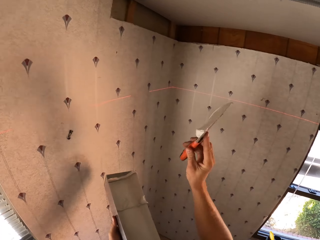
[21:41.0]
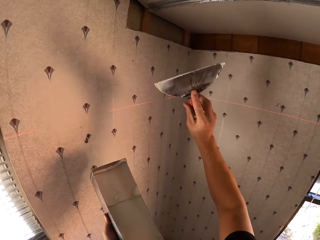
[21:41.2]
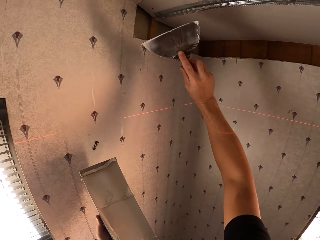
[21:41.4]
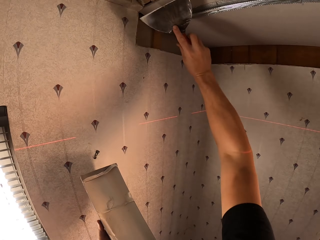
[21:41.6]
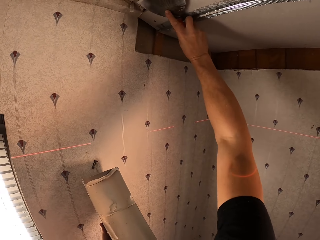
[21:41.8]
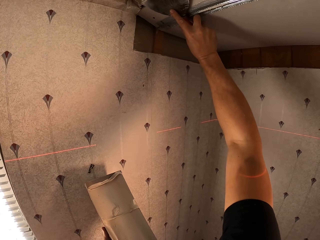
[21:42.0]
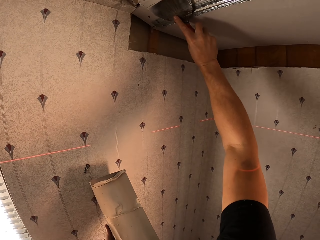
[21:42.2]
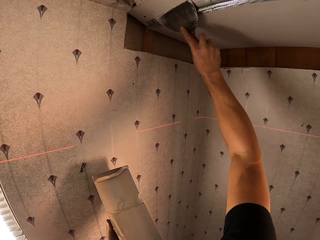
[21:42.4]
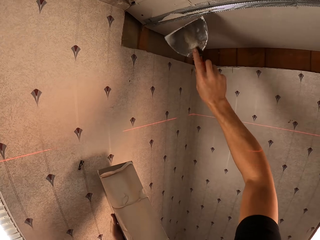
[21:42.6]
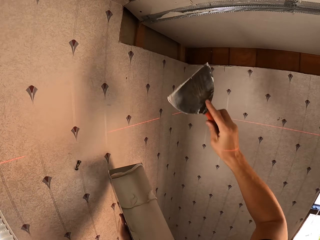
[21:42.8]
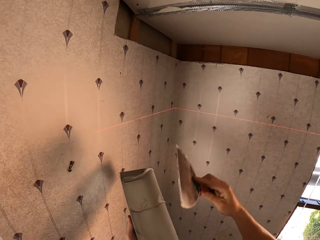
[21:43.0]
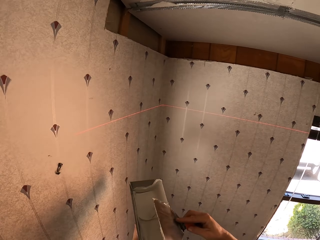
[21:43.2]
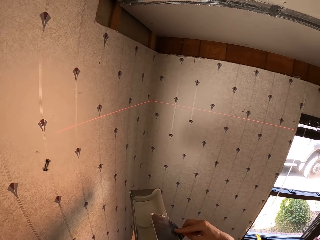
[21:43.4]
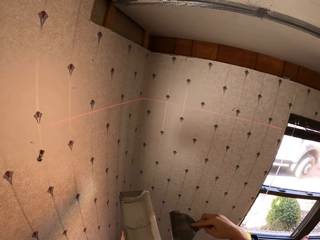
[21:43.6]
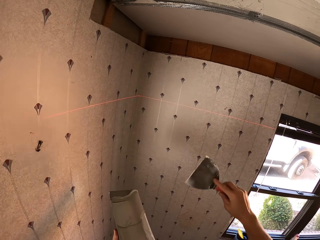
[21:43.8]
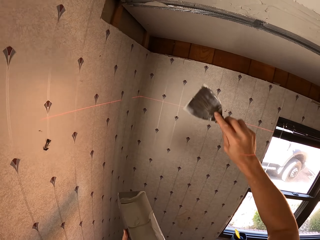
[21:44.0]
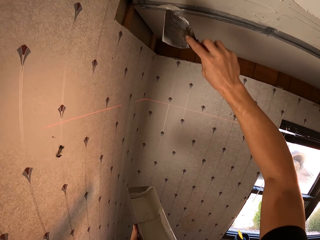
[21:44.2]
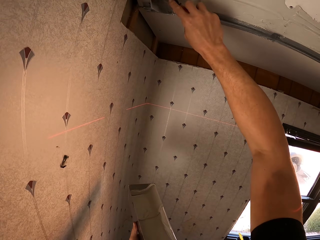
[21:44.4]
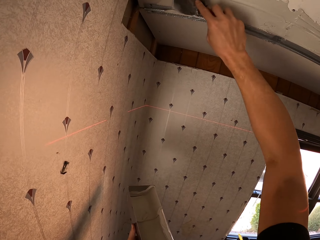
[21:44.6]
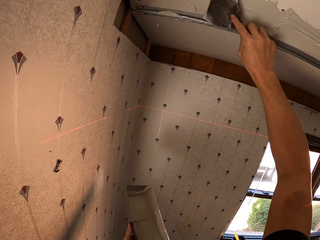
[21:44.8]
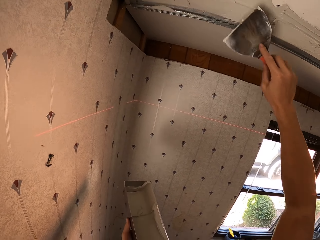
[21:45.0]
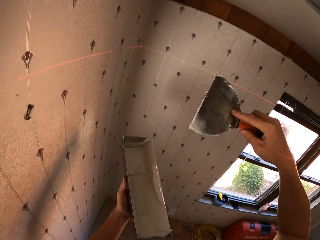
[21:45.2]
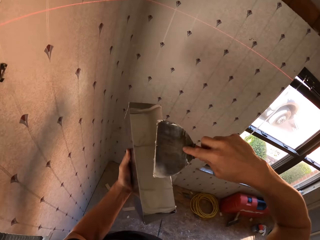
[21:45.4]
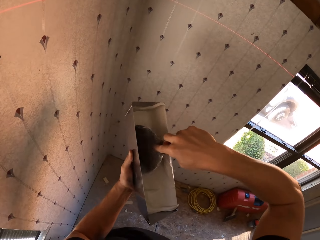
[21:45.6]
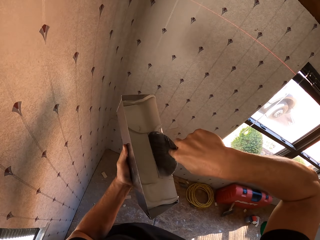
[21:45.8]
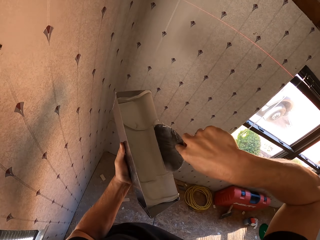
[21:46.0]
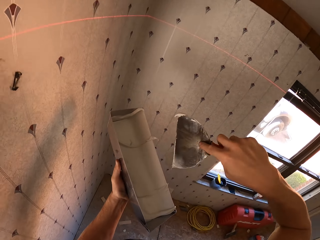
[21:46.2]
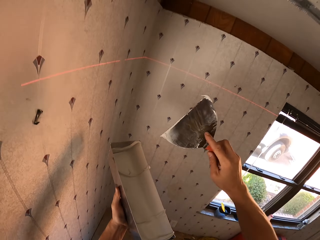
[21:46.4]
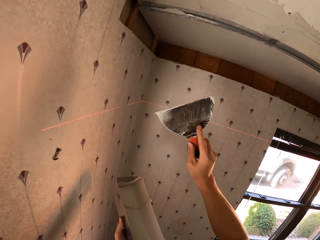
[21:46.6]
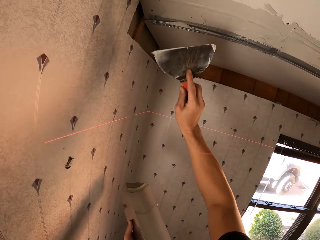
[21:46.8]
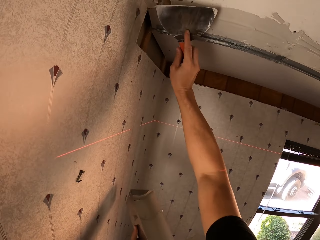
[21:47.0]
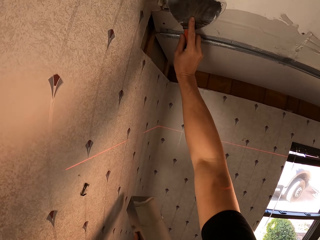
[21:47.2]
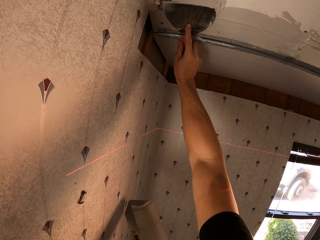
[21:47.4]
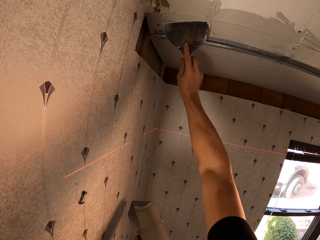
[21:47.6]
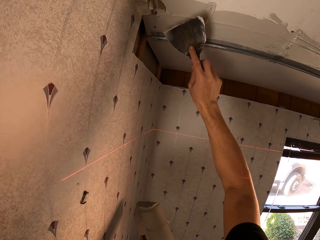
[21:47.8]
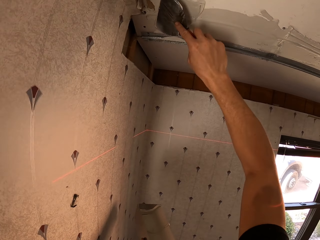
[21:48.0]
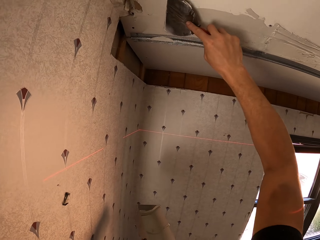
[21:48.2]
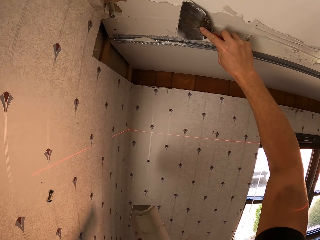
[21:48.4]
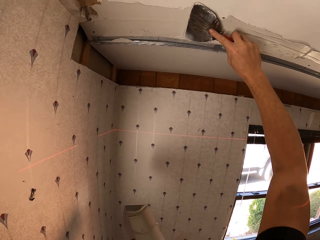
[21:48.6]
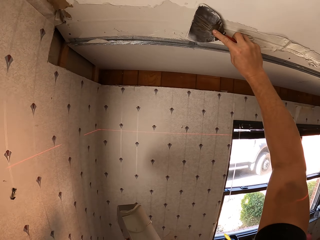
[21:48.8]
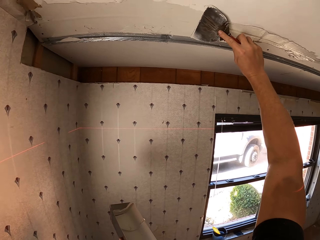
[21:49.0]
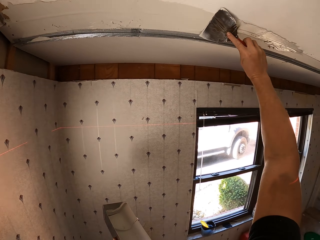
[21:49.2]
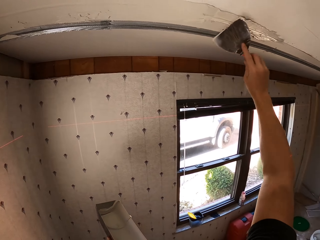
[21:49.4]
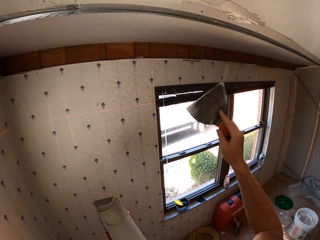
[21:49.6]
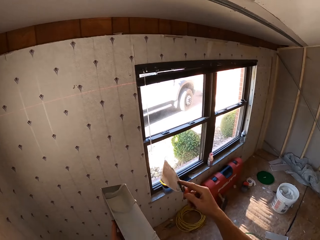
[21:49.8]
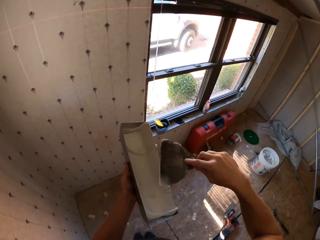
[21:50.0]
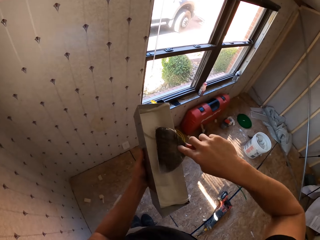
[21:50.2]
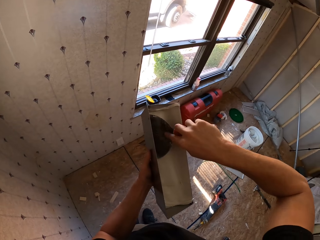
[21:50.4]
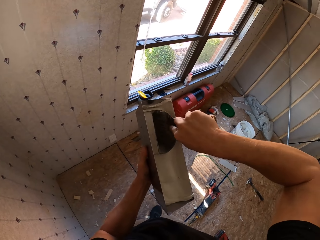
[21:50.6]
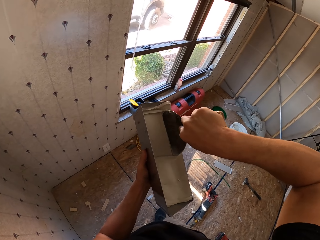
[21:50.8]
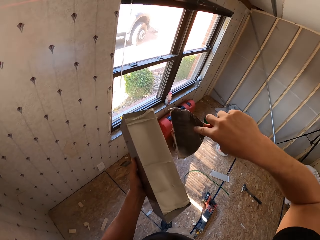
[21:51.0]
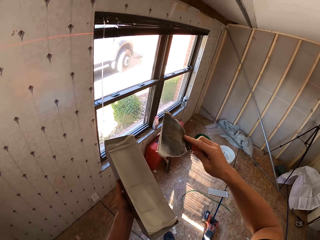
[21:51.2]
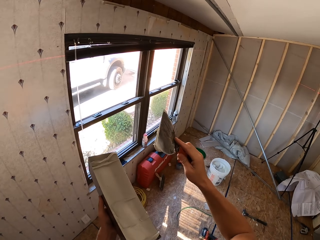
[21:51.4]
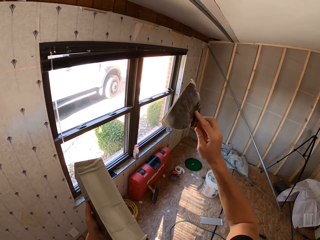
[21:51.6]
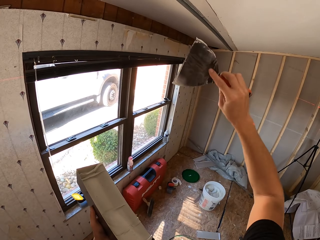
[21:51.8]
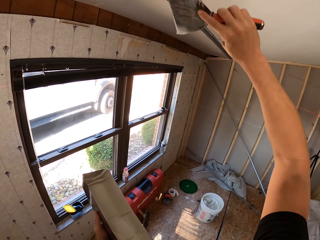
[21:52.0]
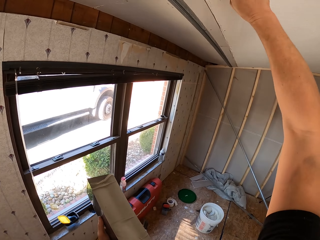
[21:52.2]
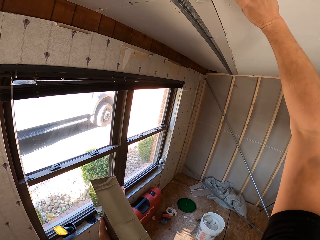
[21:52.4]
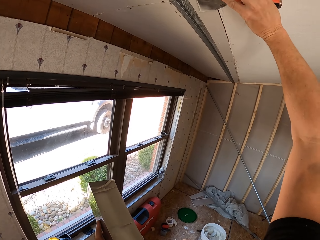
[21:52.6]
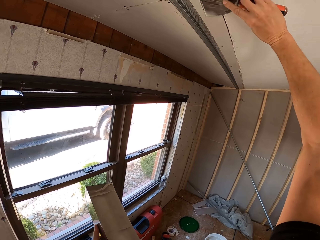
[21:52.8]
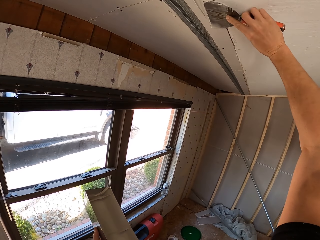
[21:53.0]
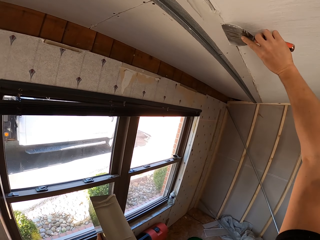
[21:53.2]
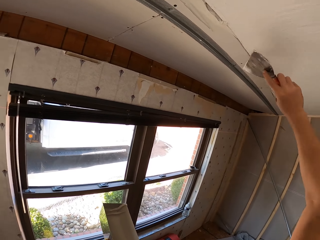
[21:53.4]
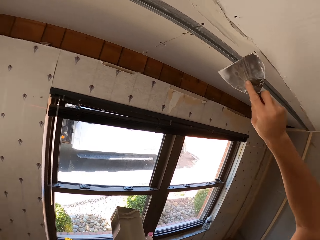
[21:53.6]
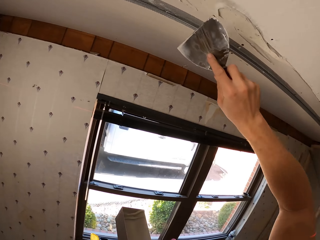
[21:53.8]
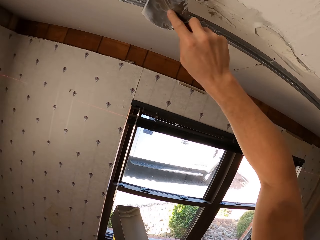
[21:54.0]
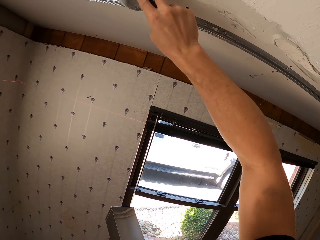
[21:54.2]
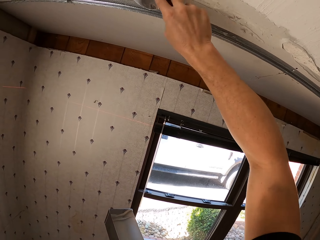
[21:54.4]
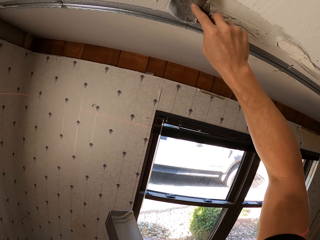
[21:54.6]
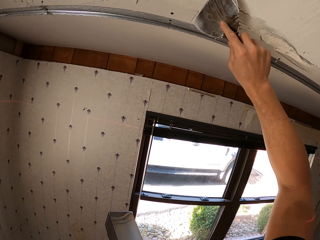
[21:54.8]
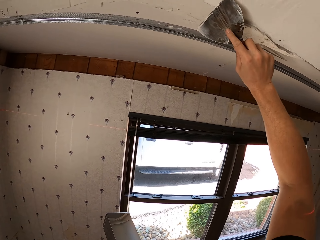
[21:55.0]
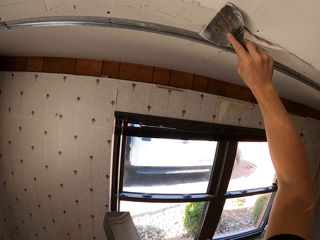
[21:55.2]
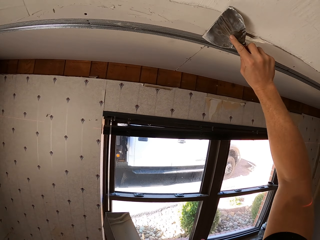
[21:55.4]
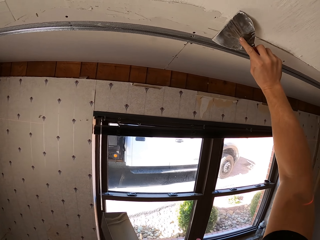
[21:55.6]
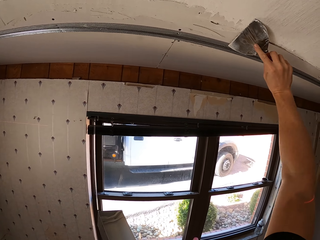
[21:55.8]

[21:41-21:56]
The camera wearer paints the wall with the scraper knife. They rub the scraper knife on the tray. They apply the mortar on the ceiling using the scraper knife. They scoop the paint from the metallic tin with the scraper knife. They paint the wall with the scraper knife. They scoop the paint from the metallic tin with the scraper knife. They paint the wall with the scraper knife.

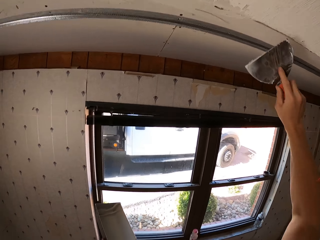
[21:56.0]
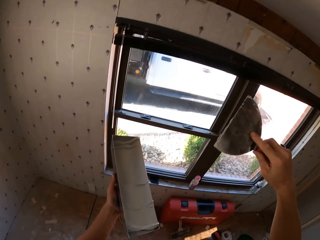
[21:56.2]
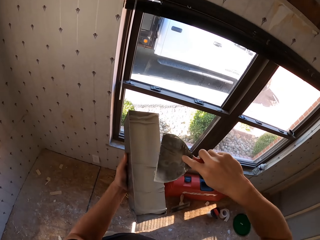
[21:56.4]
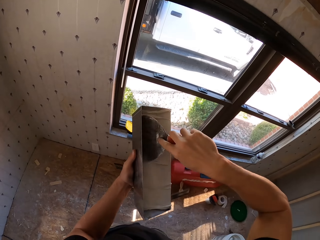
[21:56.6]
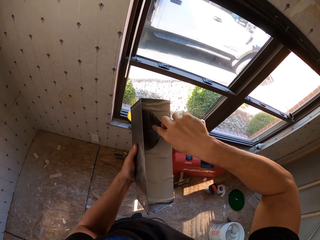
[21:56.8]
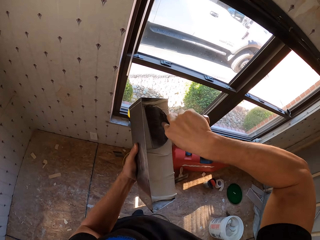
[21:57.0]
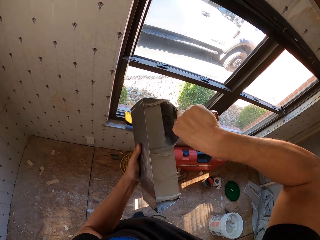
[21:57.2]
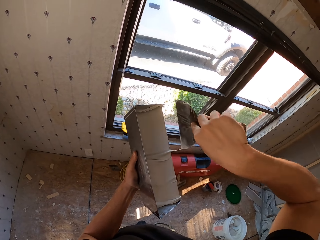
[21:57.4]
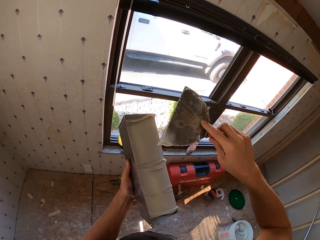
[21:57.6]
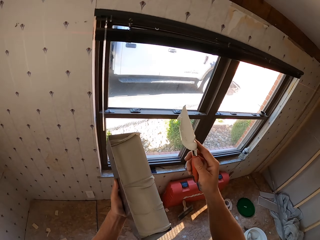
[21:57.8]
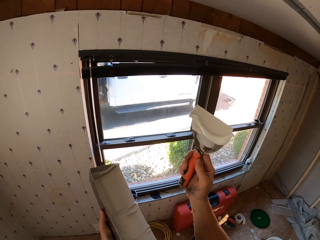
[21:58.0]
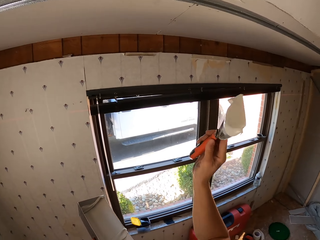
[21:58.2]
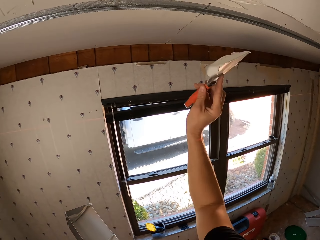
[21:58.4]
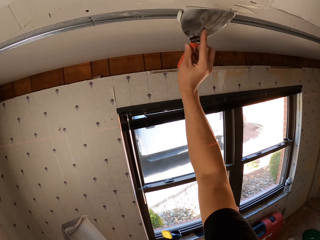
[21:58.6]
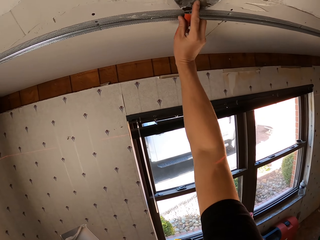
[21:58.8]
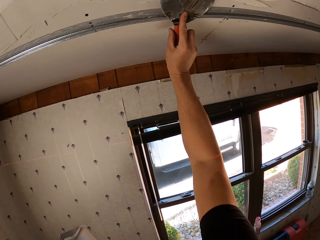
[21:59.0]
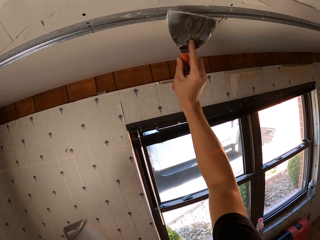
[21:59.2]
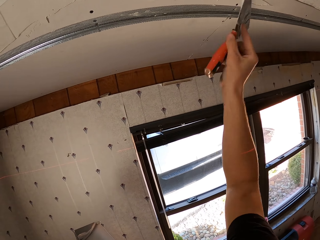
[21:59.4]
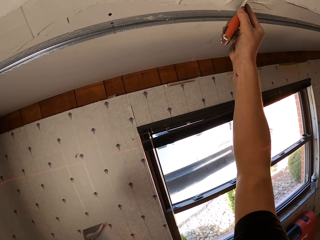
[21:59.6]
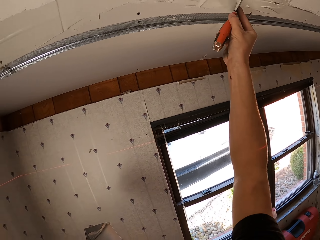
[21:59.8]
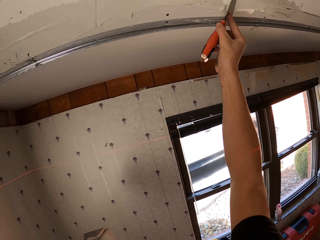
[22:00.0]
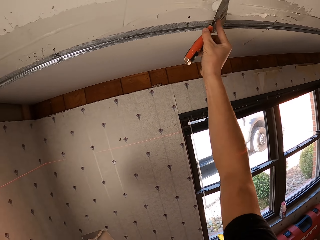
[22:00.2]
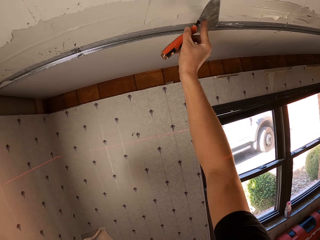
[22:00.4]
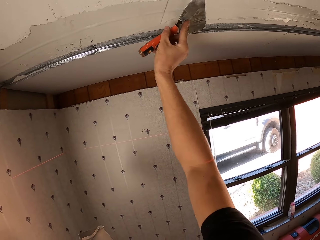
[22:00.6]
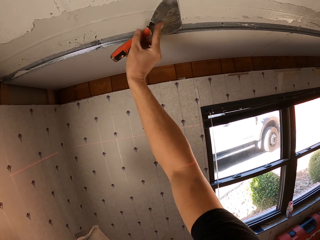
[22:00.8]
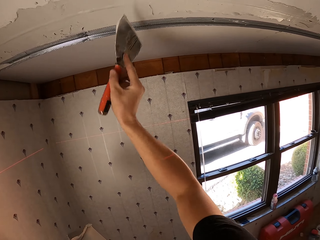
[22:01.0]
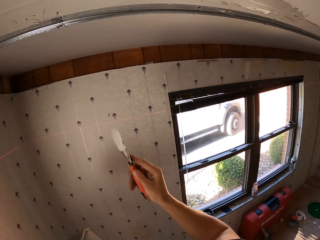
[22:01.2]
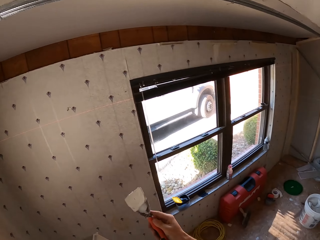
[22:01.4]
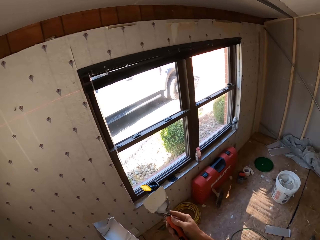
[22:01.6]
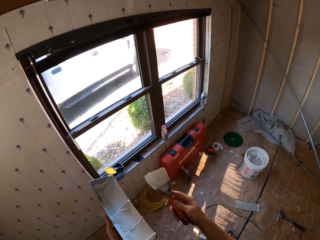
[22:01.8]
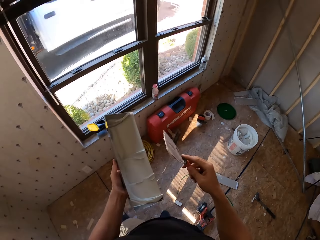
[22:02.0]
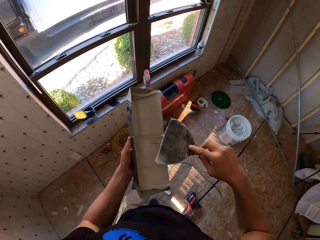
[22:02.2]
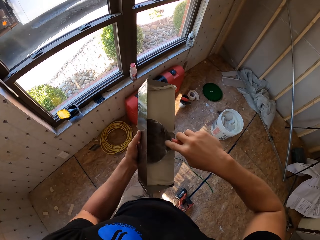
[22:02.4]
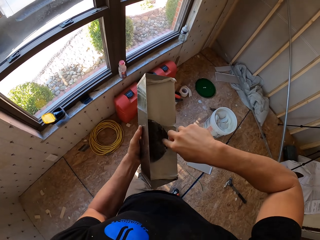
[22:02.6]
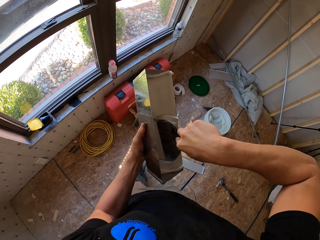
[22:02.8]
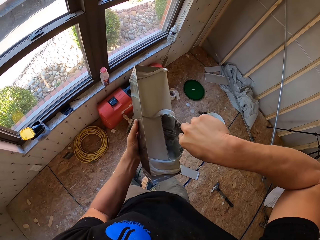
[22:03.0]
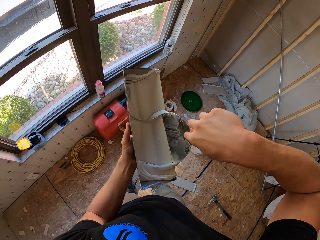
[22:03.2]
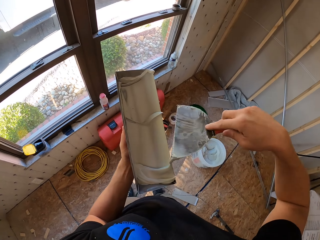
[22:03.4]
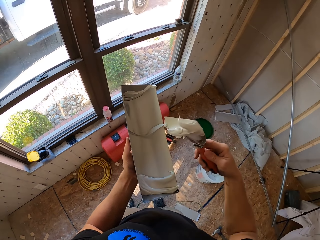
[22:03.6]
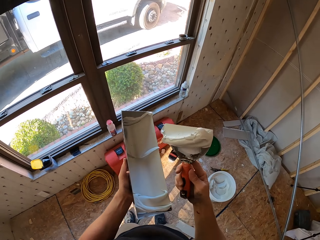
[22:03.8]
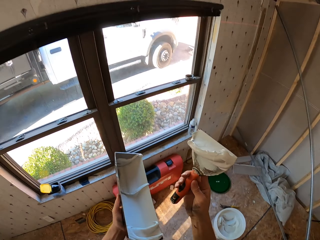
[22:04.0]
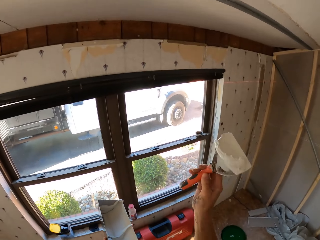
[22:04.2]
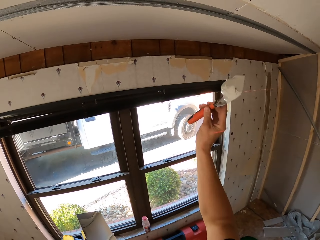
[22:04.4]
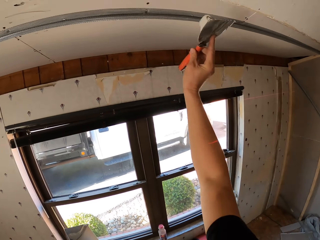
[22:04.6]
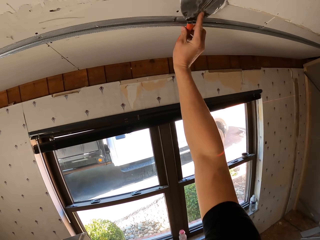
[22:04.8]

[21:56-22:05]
The camera wearer scoops the paint from the metallic tin with a scraper knife. They paint the wall with the scraper knife. They scoop the paint from the metallic tin with the scraper knife.
